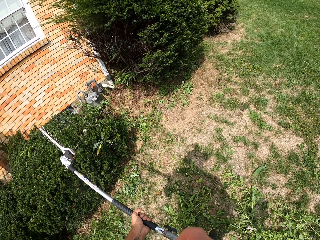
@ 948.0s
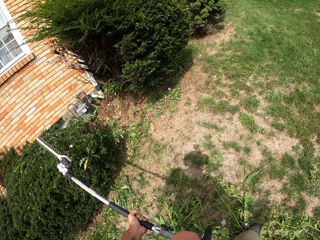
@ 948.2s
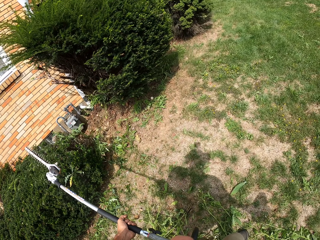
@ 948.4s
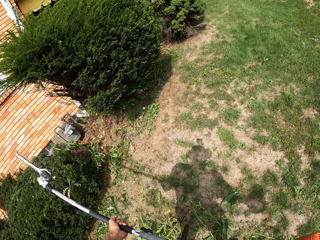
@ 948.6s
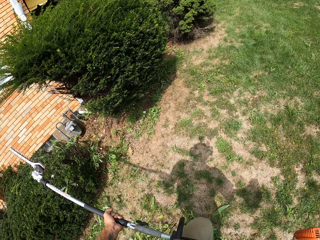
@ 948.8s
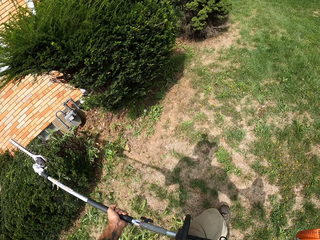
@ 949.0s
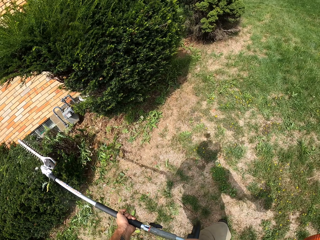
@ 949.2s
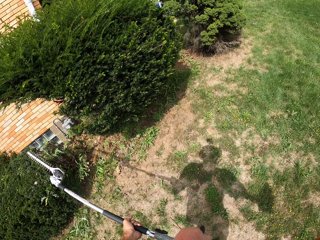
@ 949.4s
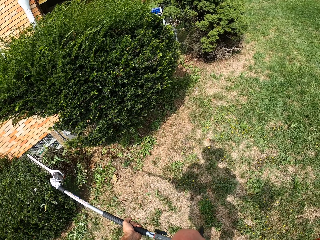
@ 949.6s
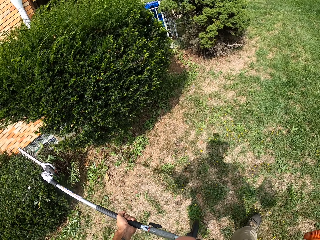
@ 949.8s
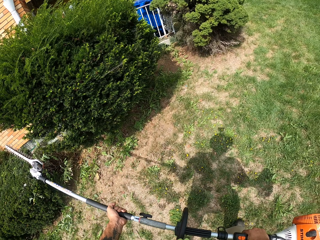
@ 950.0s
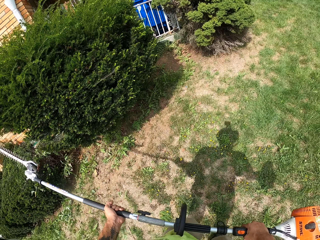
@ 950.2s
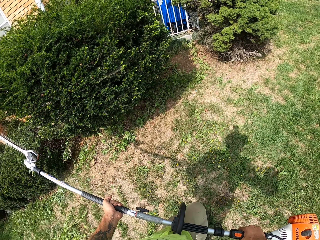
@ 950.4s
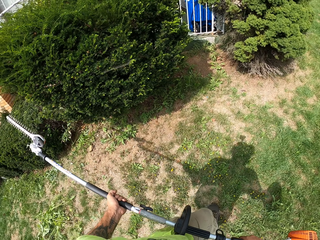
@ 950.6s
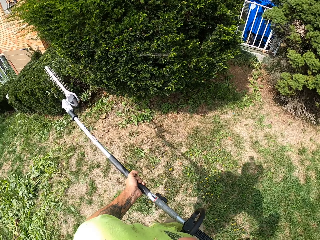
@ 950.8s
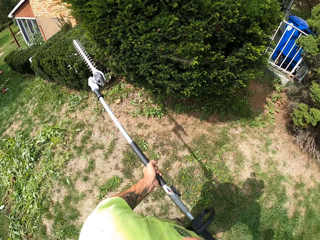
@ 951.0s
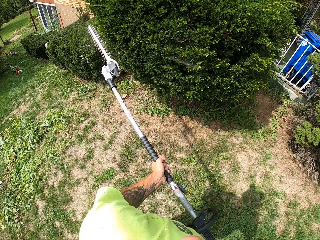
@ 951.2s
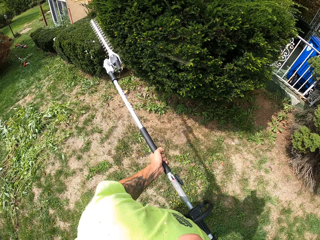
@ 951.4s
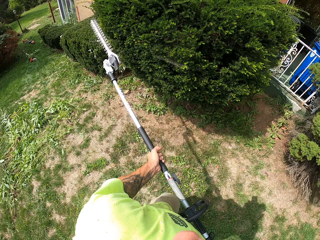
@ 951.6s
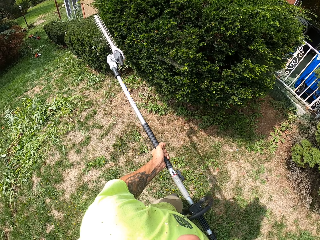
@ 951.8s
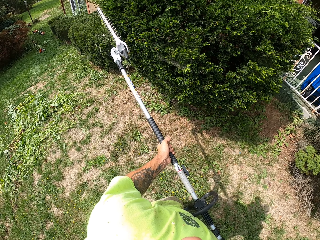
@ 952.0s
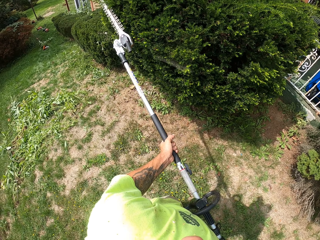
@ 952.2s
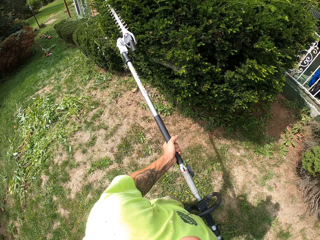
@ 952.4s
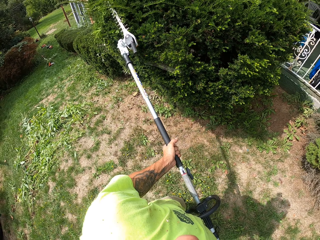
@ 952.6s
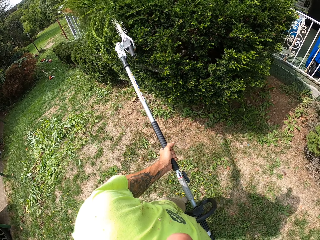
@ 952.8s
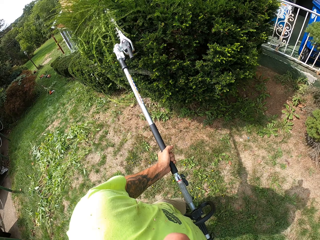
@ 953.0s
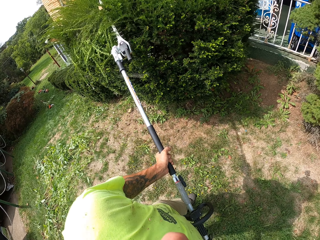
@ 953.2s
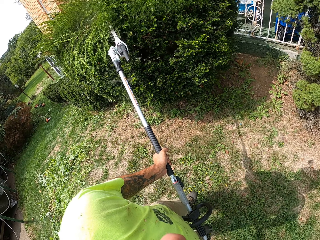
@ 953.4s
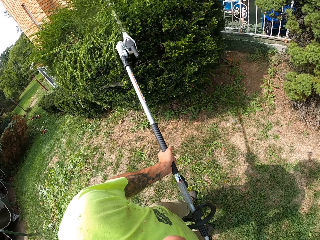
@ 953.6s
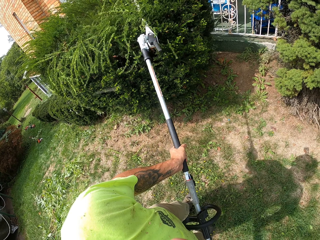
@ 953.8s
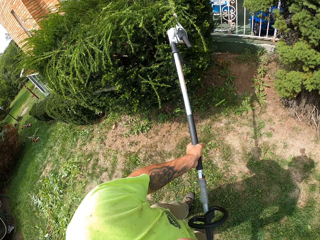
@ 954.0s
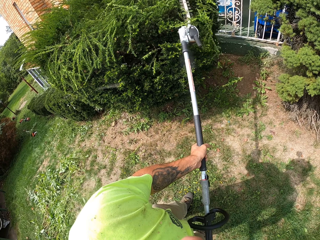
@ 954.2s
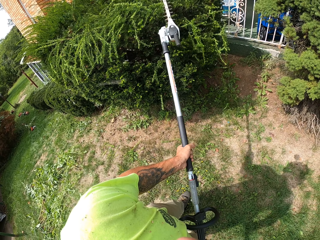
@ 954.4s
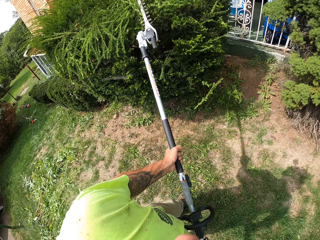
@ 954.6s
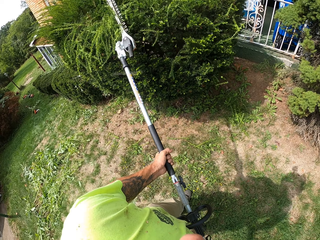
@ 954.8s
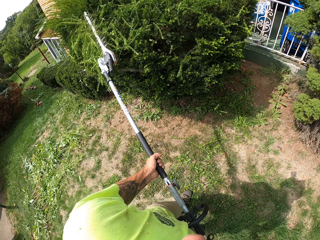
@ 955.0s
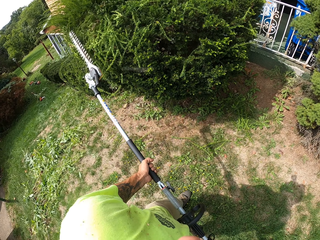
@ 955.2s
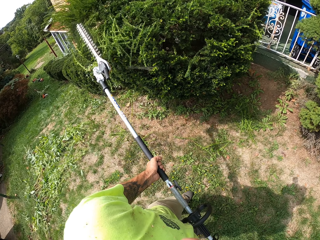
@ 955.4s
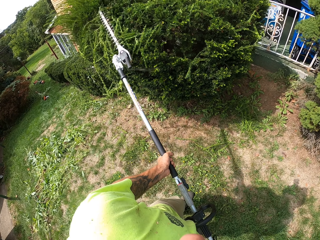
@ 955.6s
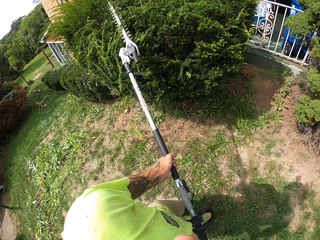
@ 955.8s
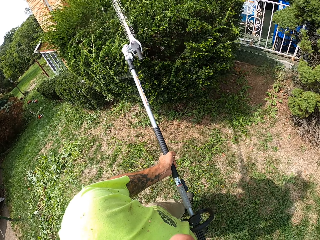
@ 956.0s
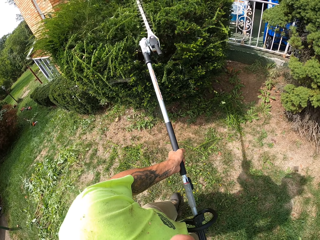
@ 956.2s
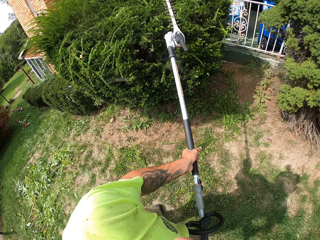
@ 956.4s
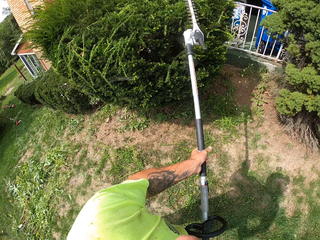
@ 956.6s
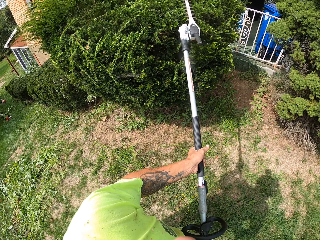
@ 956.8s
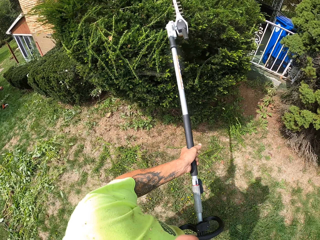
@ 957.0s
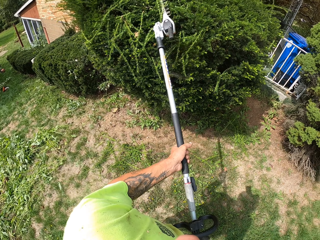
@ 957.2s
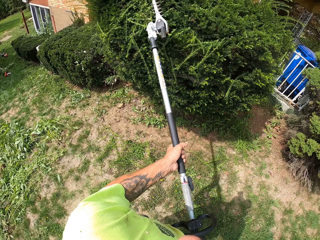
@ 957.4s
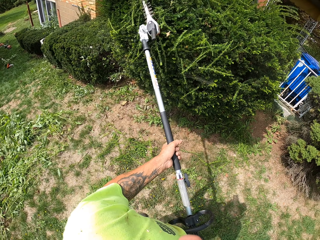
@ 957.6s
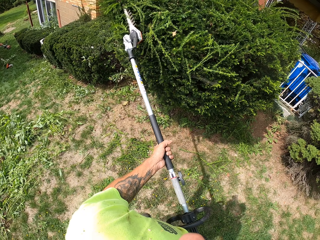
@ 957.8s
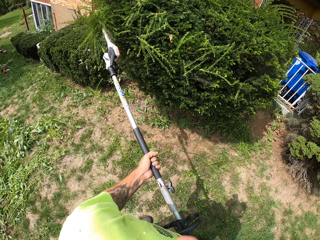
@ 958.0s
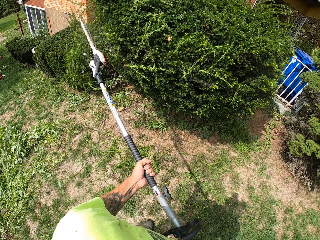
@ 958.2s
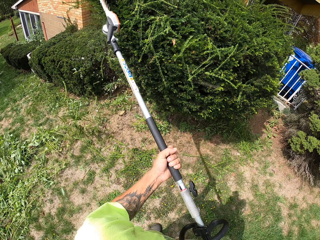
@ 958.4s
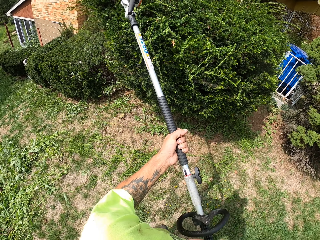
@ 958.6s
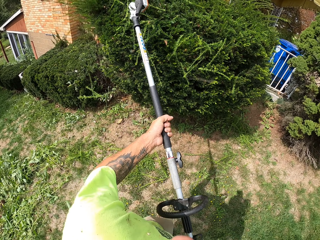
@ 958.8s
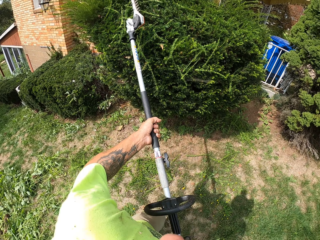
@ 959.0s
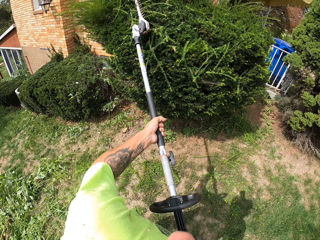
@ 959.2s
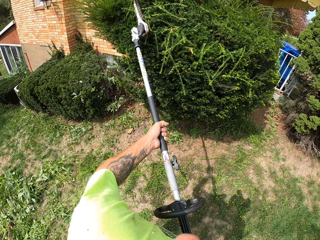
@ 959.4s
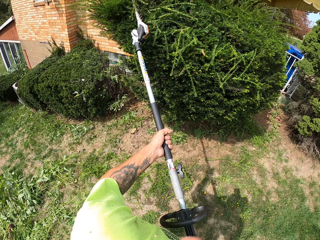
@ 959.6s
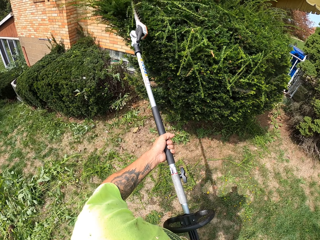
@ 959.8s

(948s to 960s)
The camera wearer moves forward. They trim a shrub with a grass trimmer in both hands.

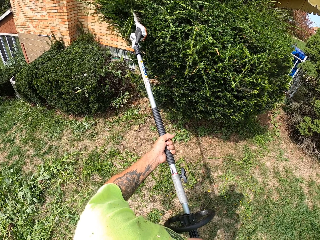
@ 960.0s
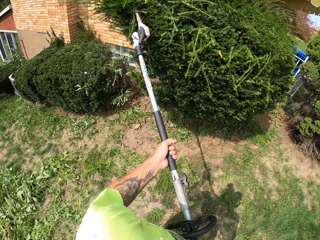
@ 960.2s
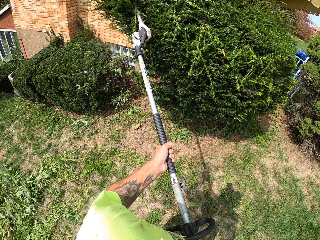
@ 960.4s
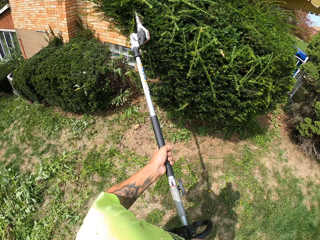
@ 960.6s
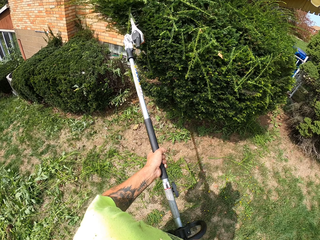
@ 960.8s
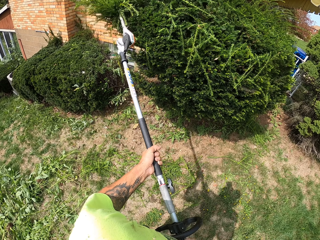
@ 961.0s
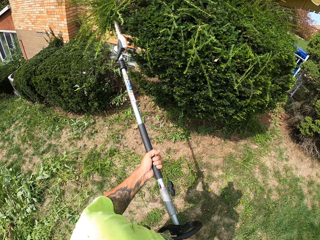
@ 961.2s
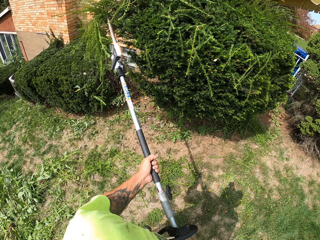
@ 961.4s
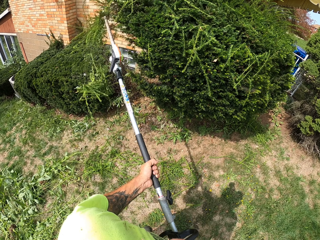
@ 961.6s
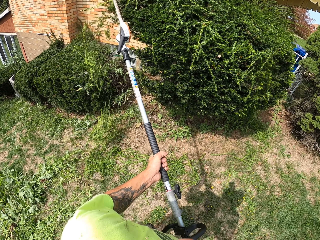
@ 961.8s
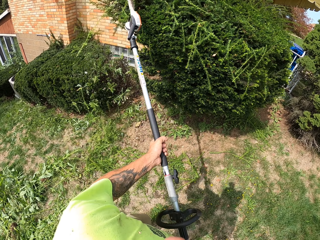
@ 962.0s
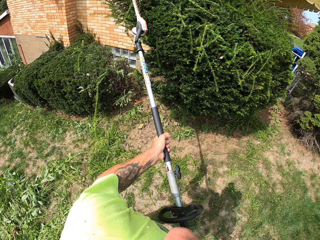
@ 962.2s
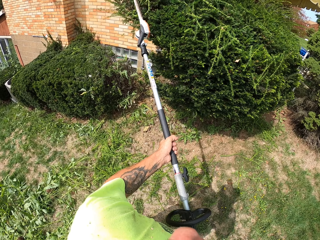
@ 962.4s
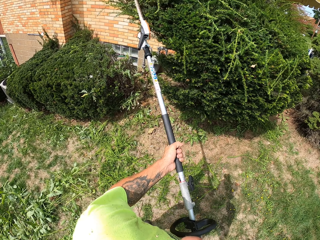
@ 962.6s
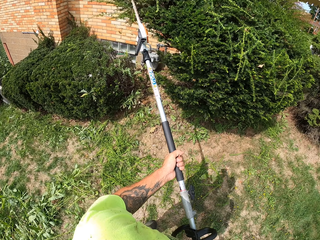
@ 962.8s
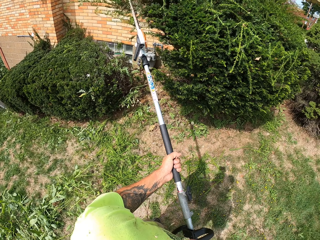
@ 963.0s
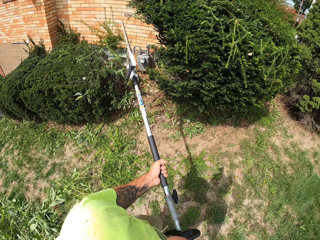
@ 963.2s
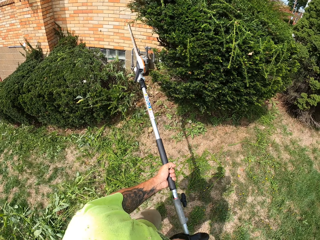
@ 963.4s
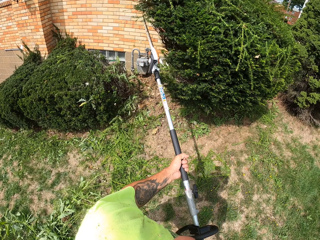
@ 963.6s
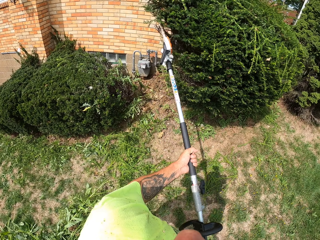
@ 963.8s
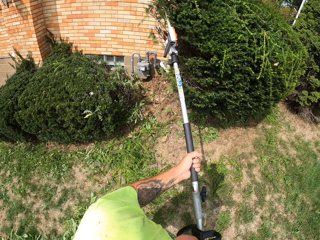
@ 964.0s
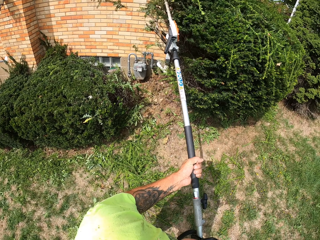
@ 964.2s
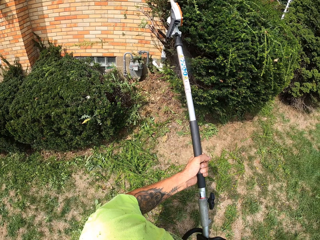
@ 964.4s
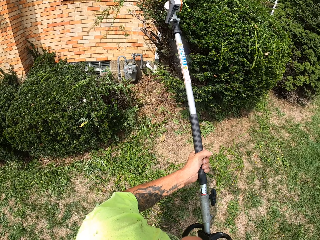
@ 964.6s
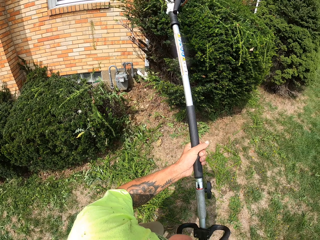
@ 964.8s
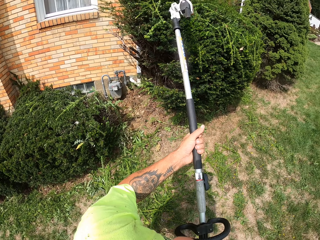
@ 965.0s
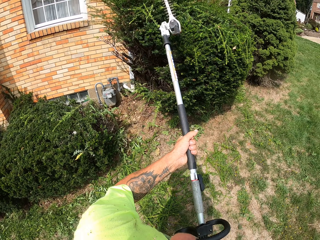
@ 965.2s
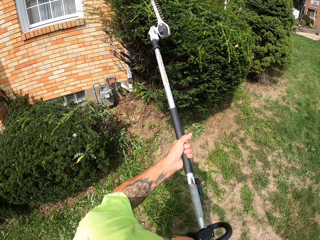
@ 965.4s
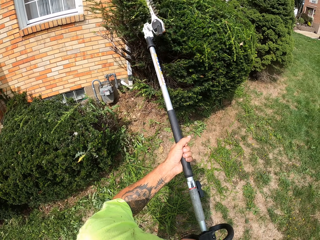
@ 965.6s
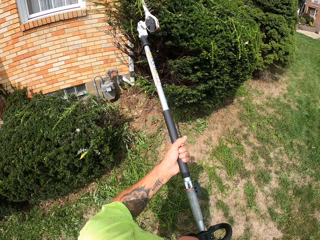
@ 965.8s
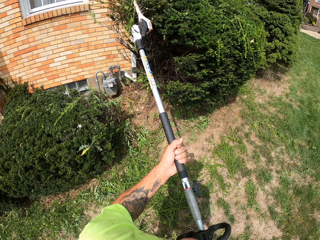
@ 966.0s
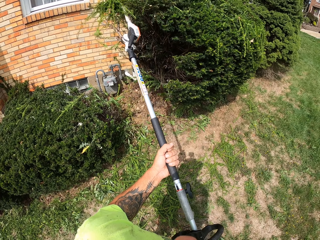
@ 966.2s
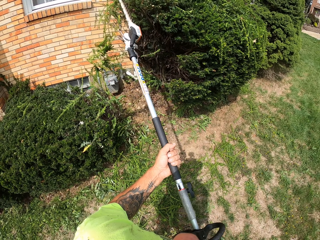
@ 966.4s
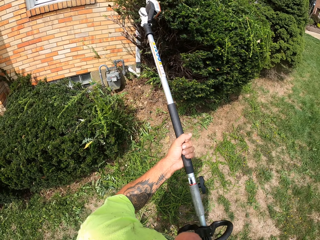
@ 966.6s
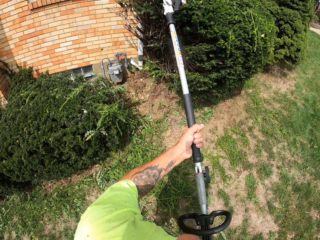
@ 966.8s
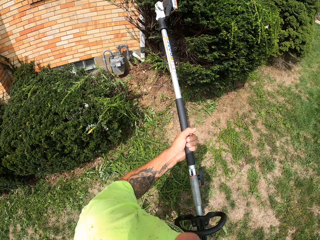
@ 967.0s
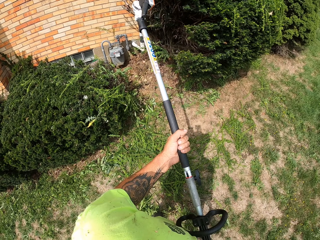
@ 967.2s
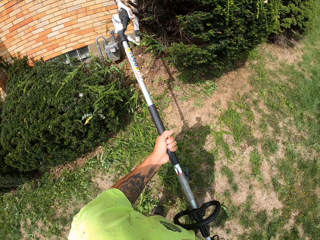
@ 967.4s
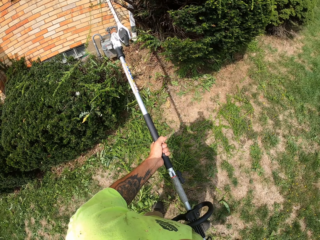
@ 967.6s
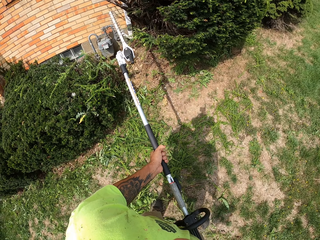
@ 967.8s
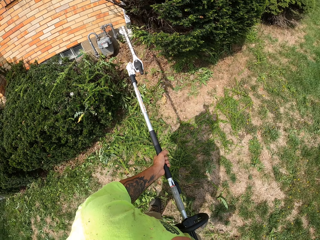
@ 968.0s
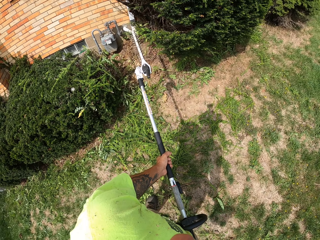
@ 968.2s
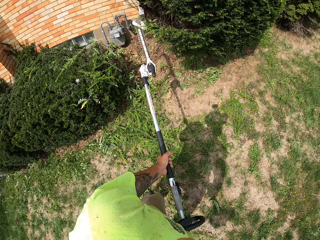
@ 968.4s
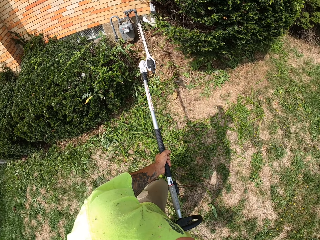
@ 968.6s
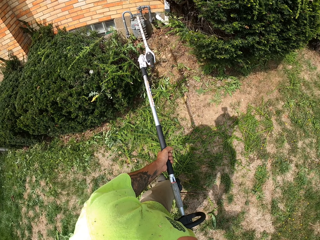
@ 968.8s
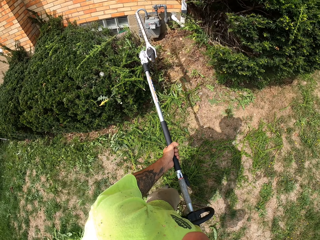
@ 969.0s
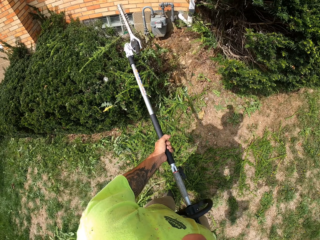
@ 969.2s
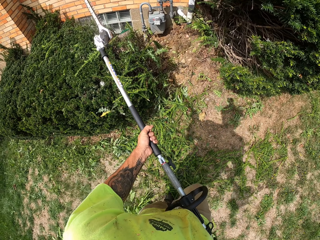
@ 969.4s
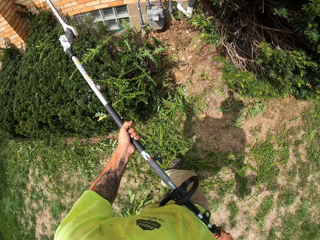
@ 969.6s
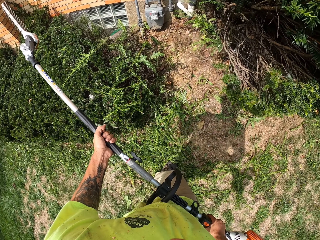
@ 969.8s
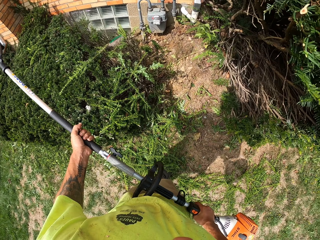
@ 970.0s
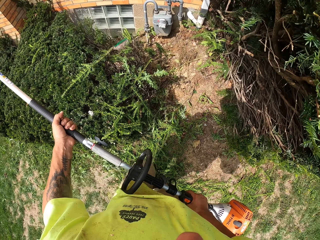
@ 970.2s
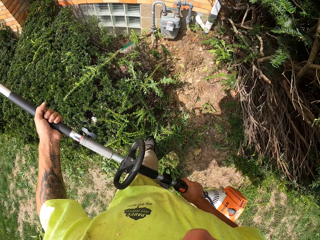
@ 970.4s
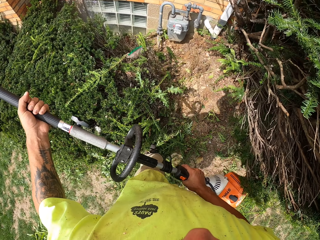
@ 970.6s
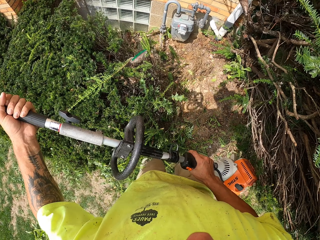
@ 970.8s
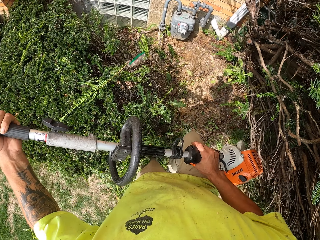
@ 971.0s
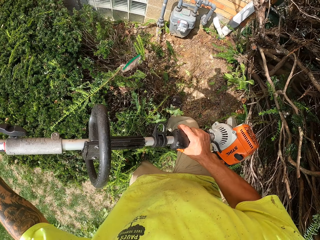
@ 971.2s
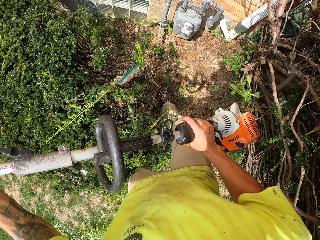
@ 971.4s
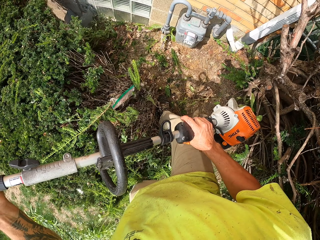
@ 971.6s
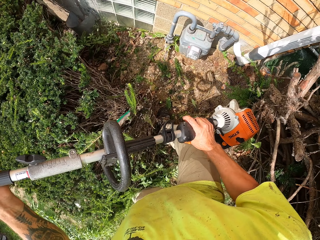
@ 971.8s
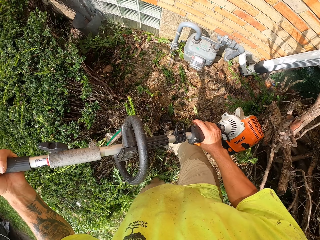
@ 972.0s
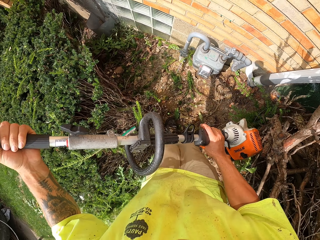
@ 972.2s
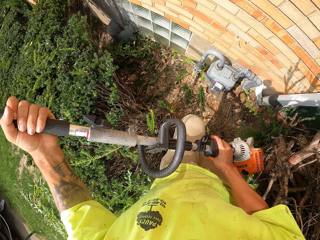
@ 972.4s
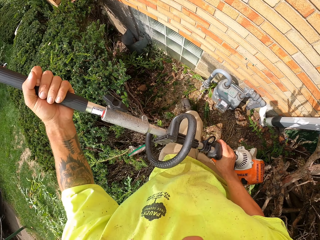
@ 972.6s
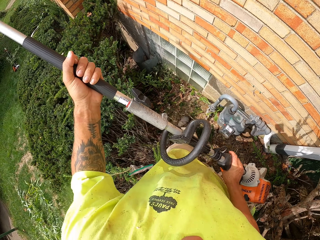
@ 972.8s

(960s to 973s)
The camera wearer trims plants with a trimming machine.
